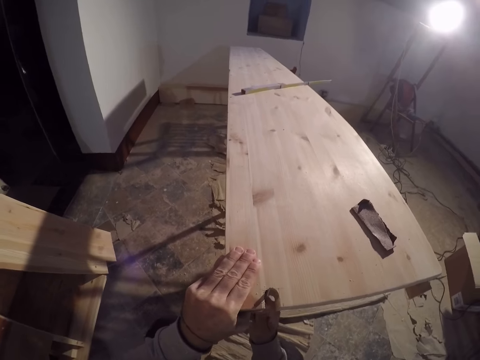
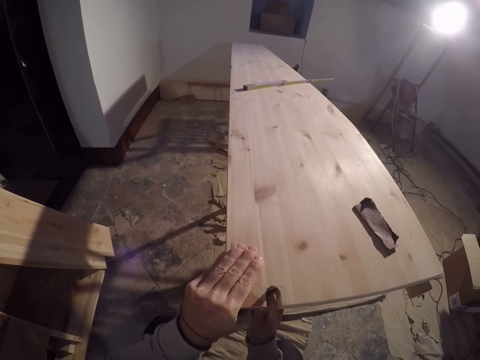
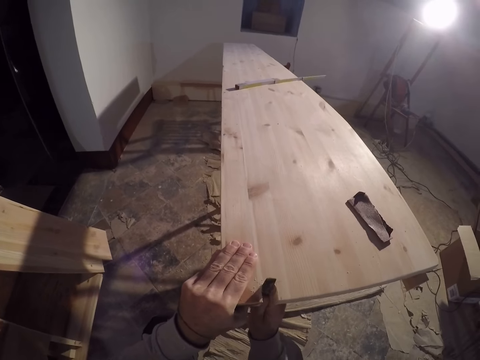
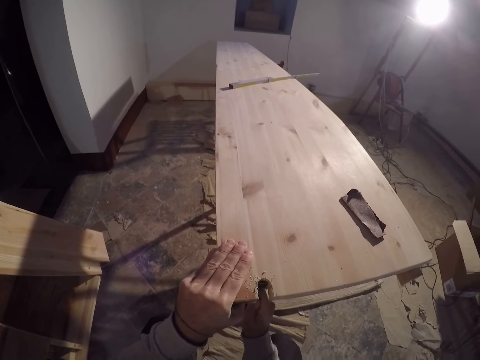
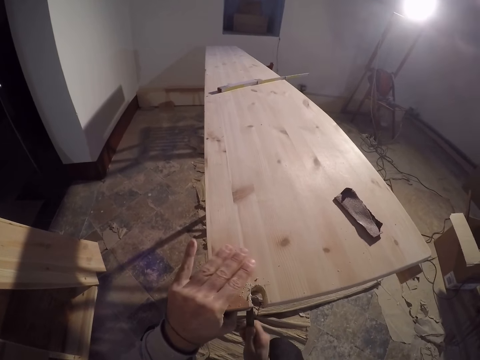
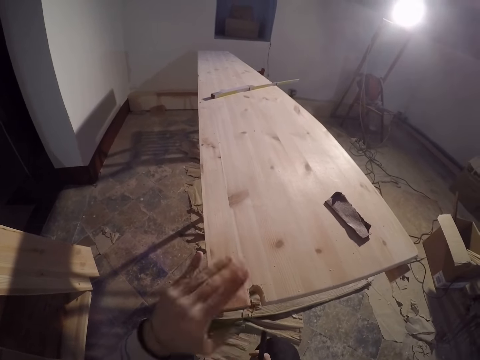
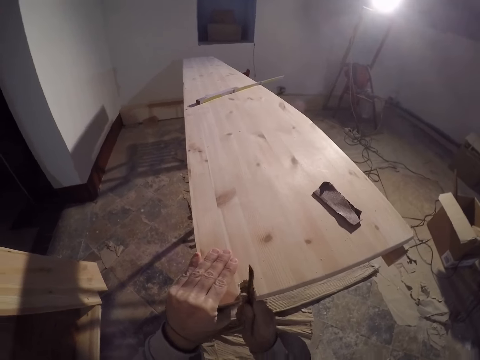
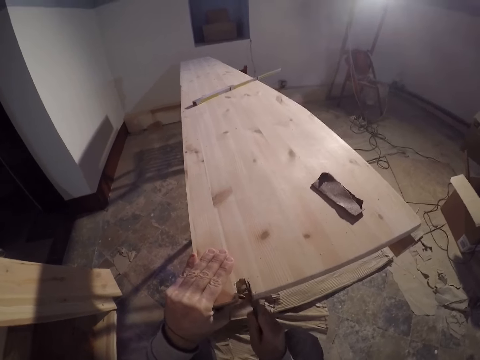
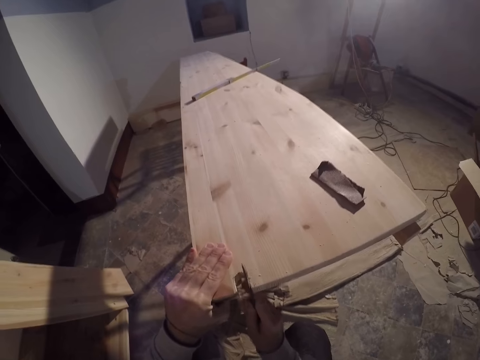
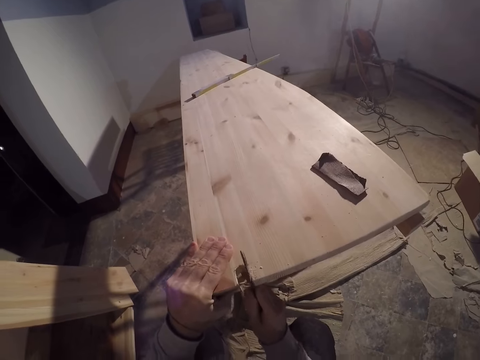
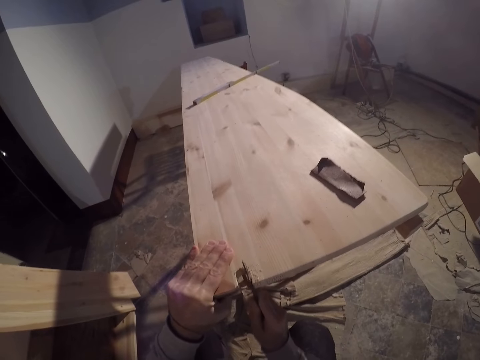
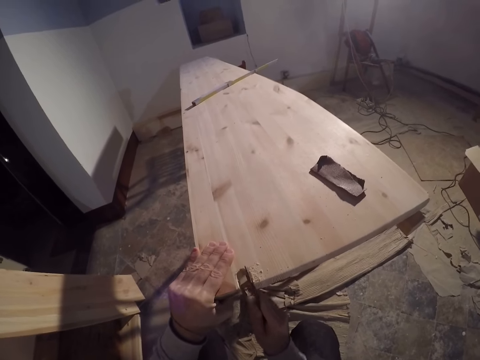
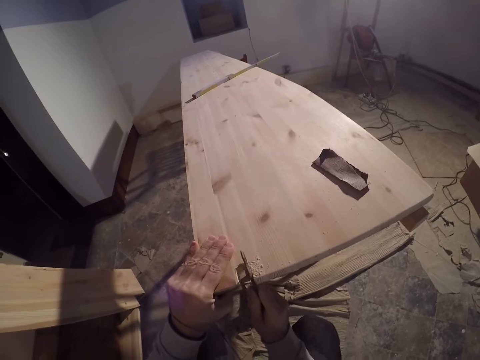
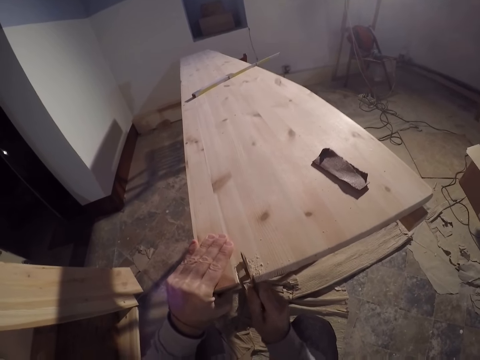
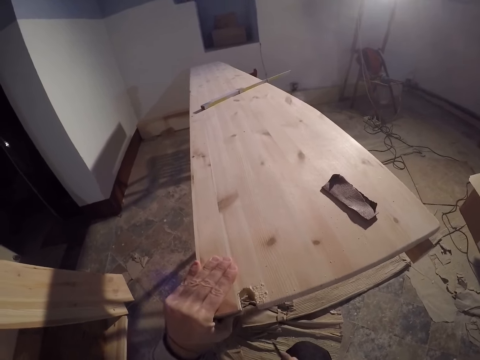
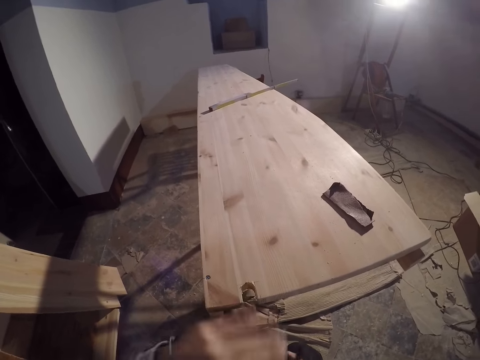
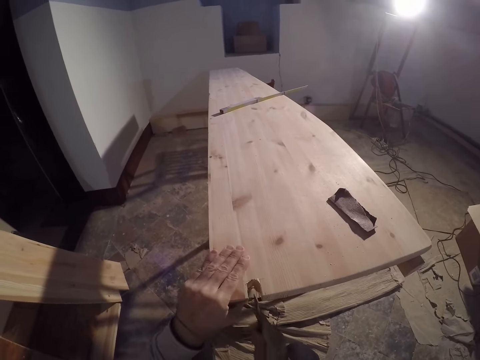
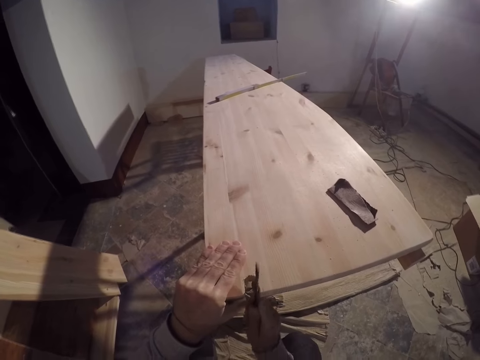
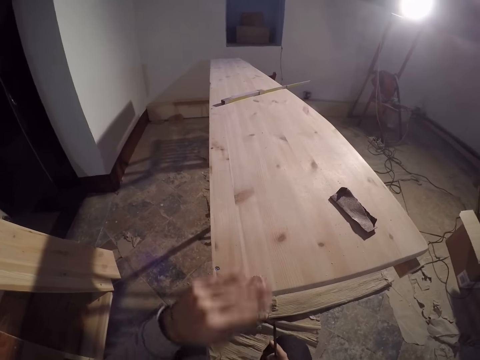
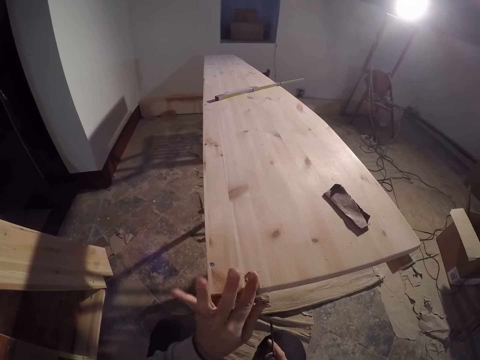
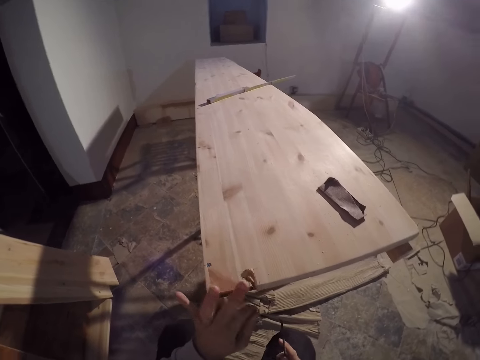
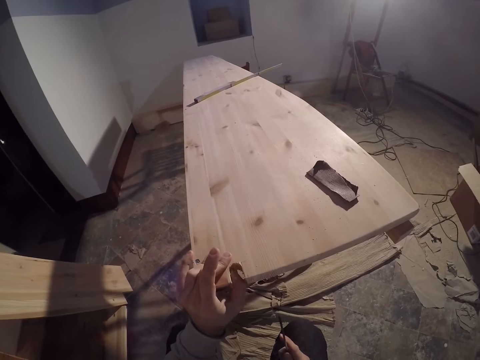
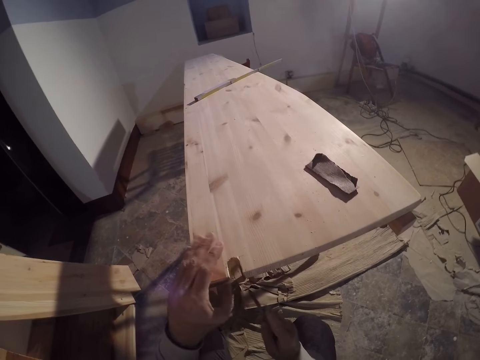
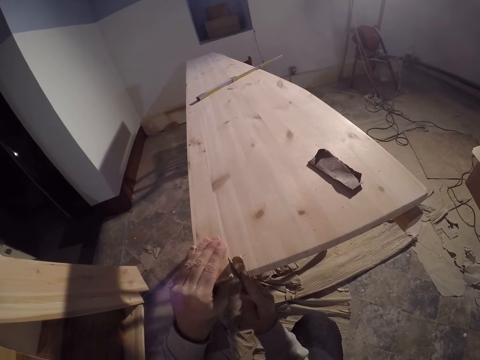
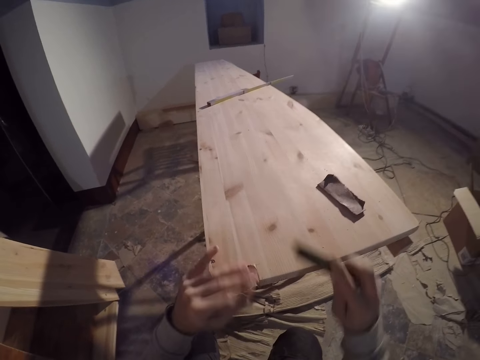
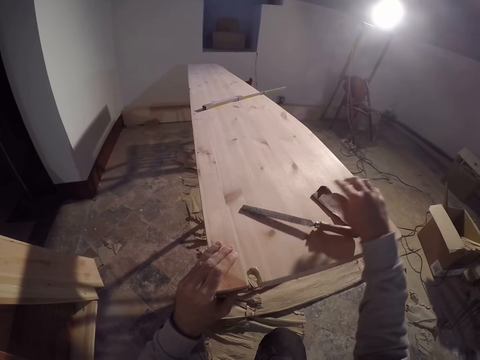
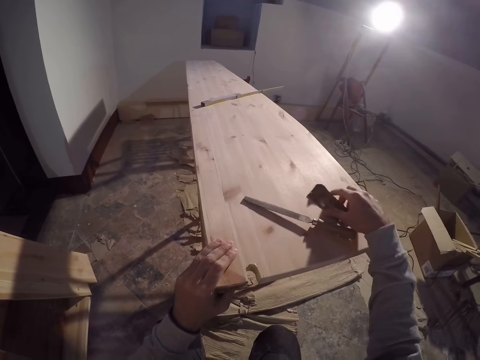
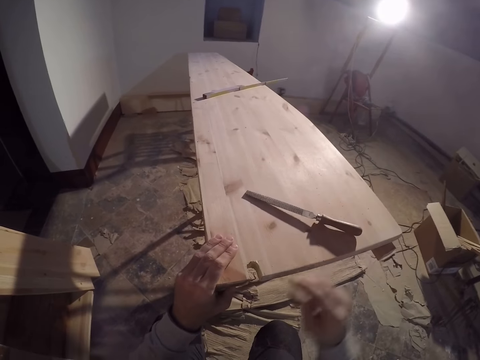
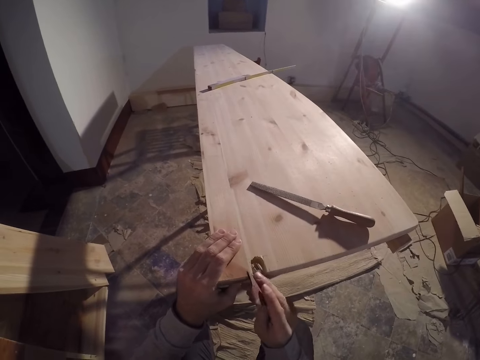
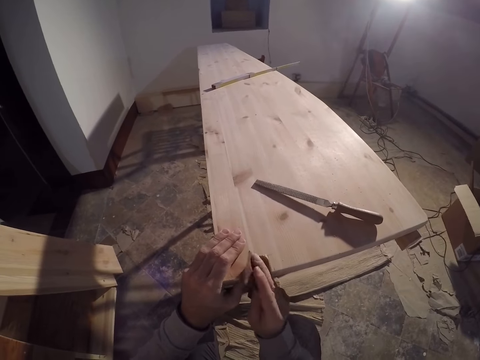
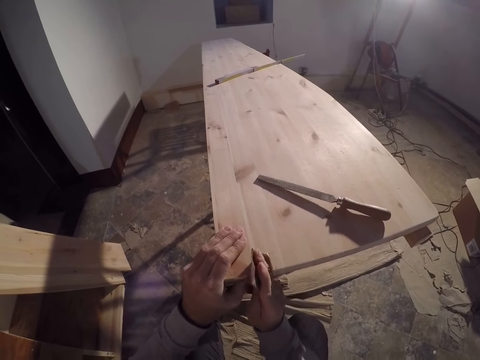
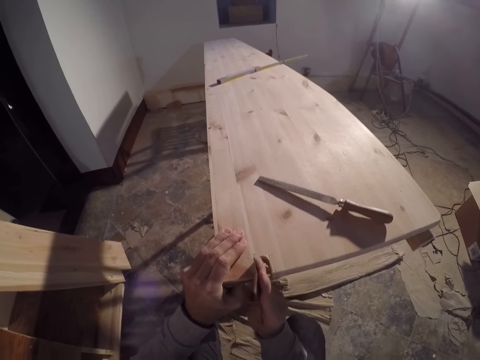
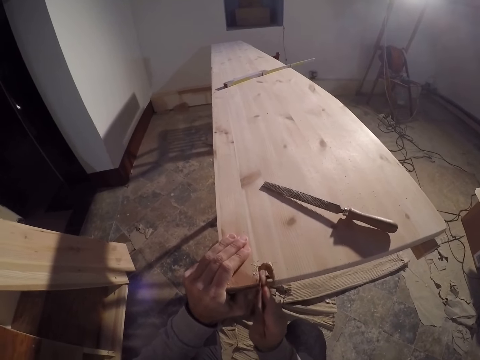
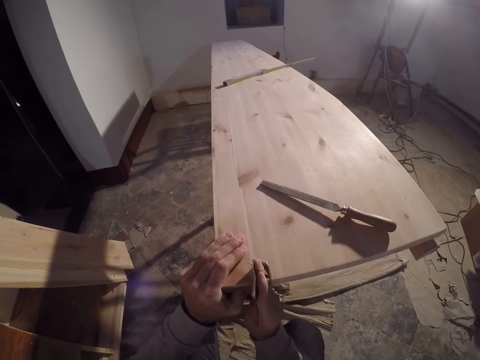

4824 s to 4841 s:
The camera wearer wipes the plank with his left hand. He files the plank with the metal file in his right hand. He wipes the plank with his left hand. He files the plank with the metal file in his right hand. He wipes the plank with his left hand. He files the plank with the metal file in his right hand. He wipes the plank with his left hand. He drops the metal file on the plank with his right hand. He picks up the sandpaper from the plank with his right hand. He polishes the plank with the sandpaper in his right hand.

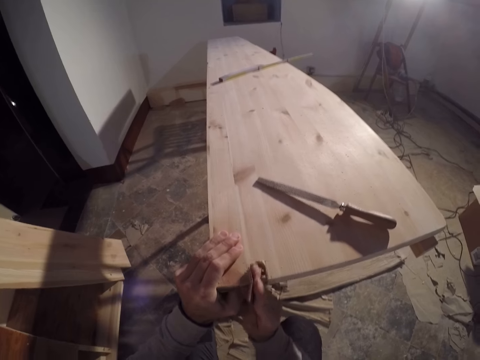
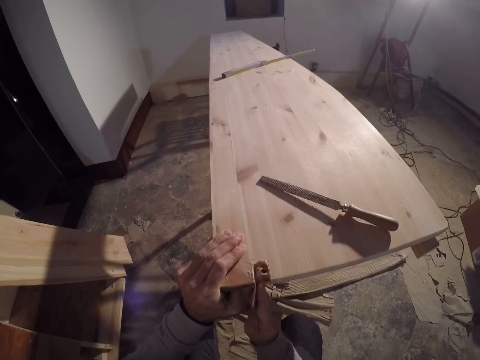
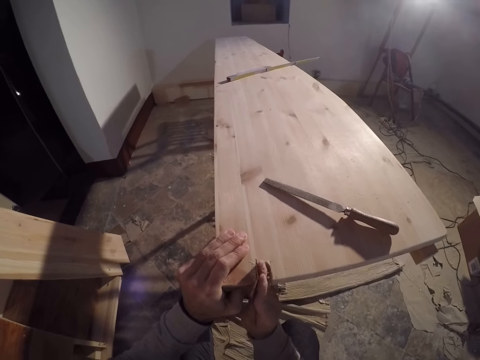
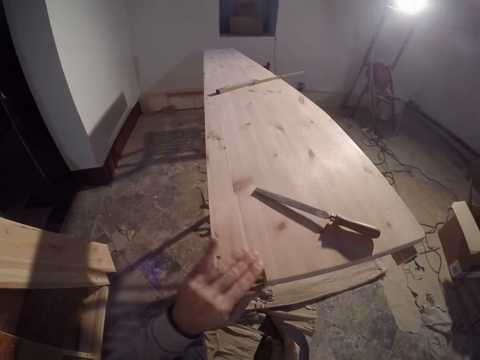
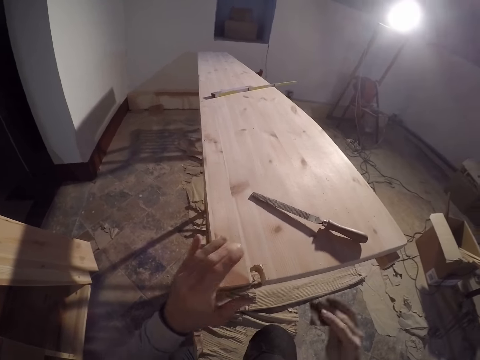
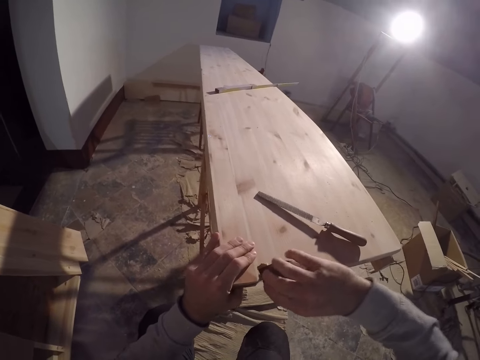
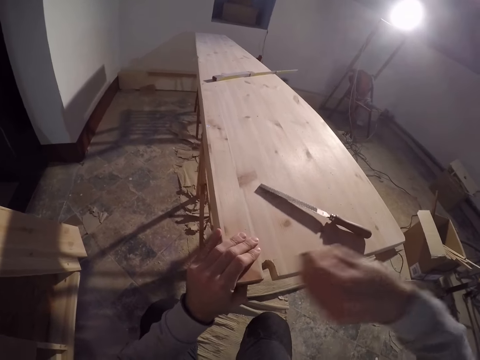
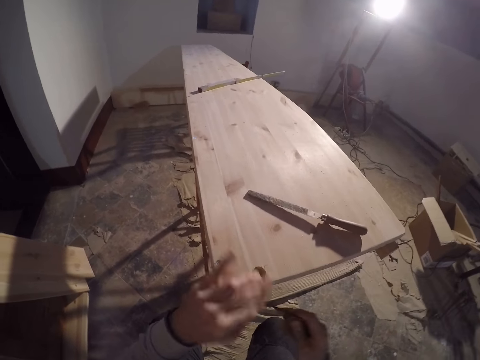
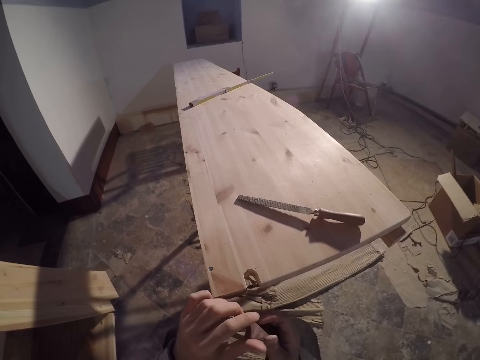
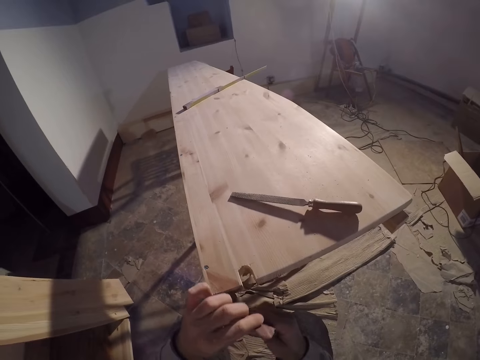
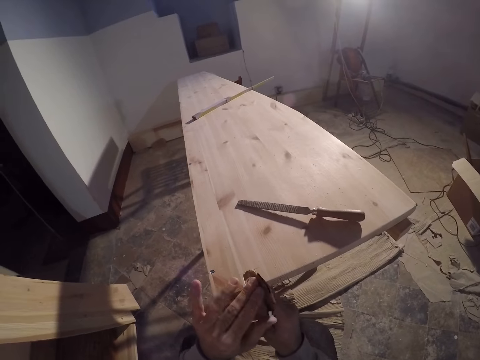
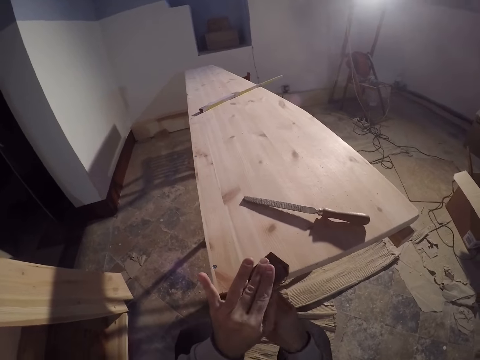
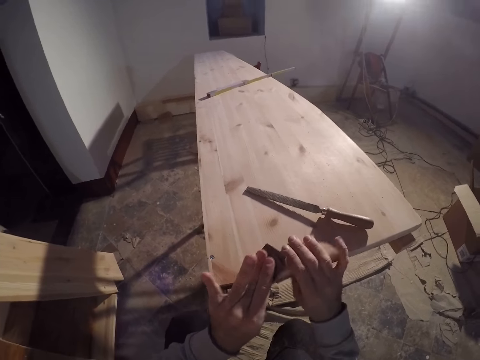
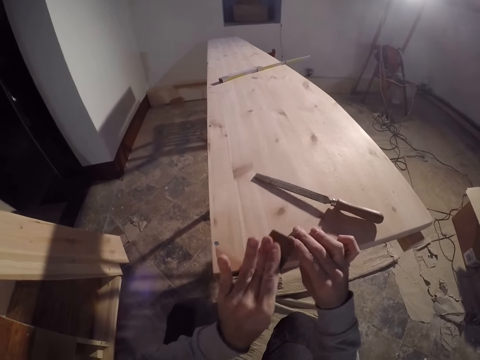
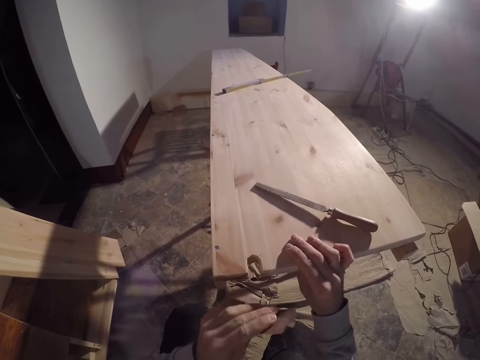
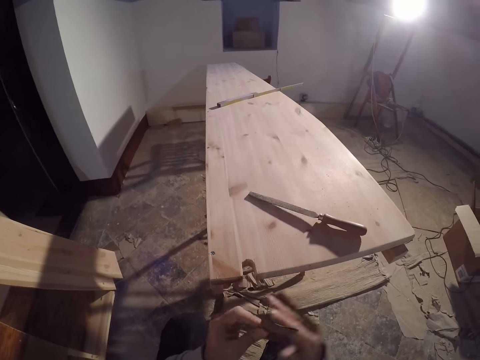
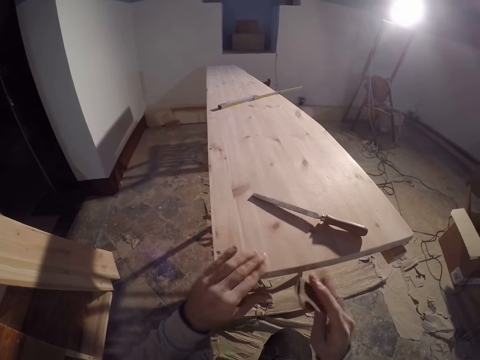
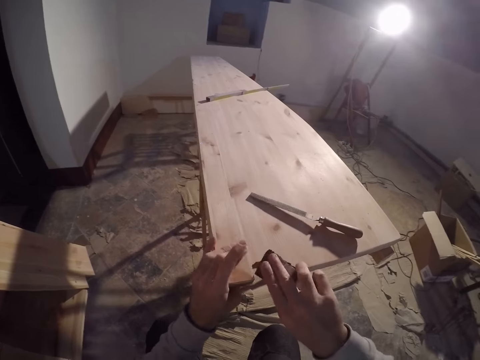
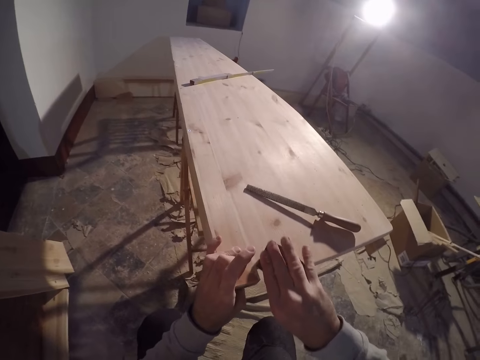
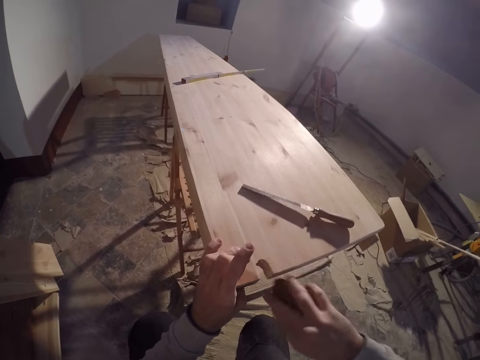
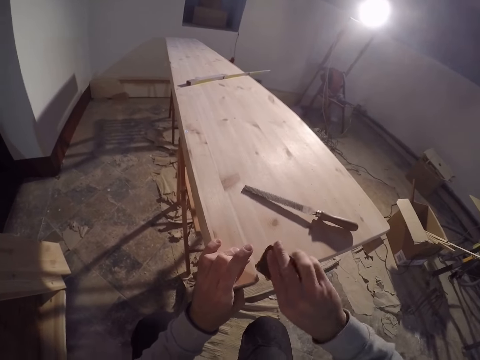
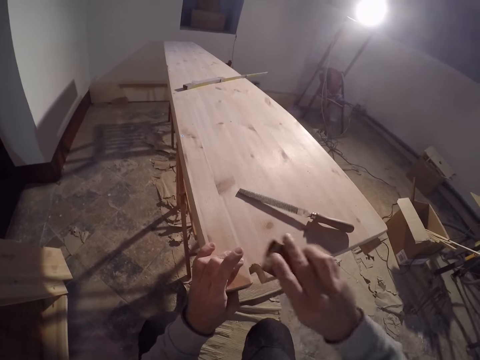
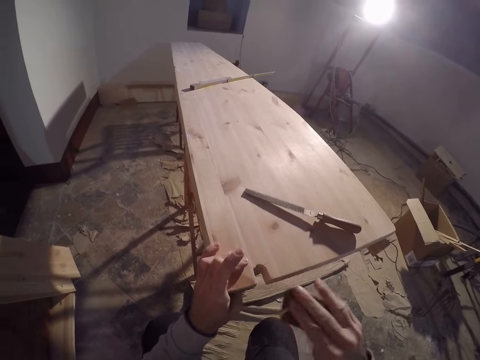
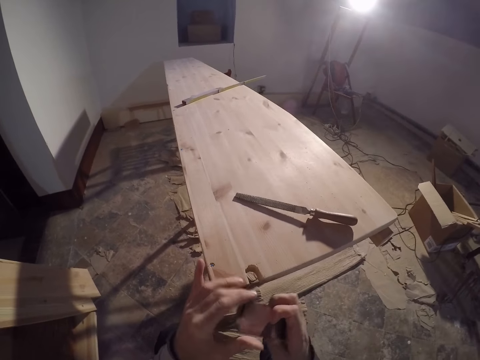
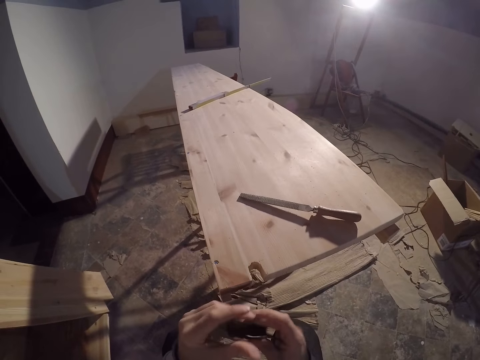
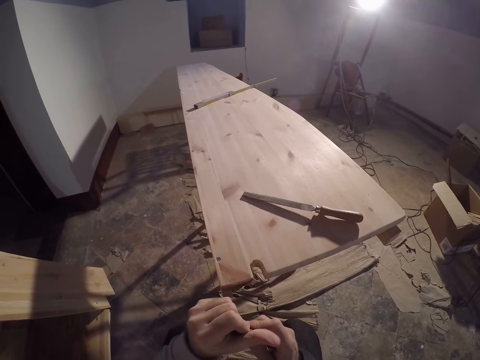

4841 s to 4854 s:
The camera wearer wipes the plank with his left hand. He polishes the plank with the sandpaper in his right hand. He wipes the plank with his left hand. He holds the sandpaper with his left hand. He polishes the plank with the sandpaper in his left hand. He places his right hand on the plank. He holds the sander with his right hand. He places his left hand on the plank. He polishes the plank with the sandpaper in his right hand. He rolls the sandpaper with both hands.
